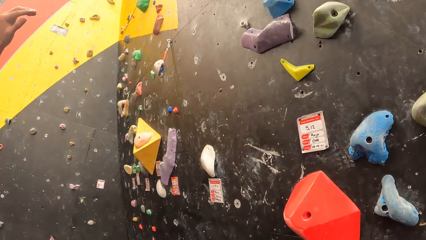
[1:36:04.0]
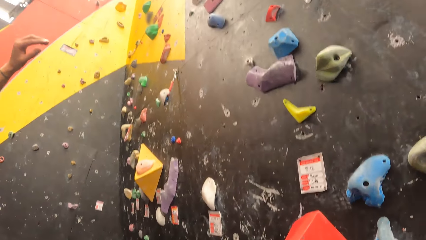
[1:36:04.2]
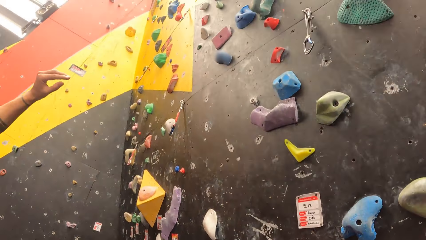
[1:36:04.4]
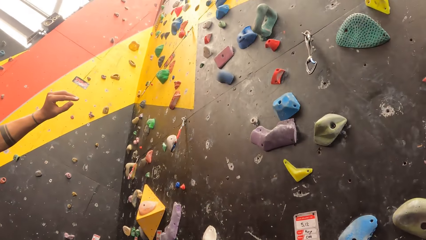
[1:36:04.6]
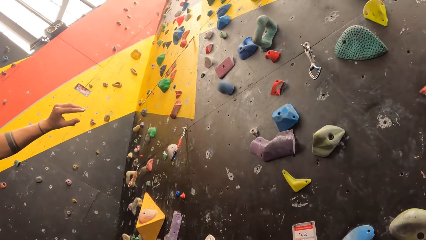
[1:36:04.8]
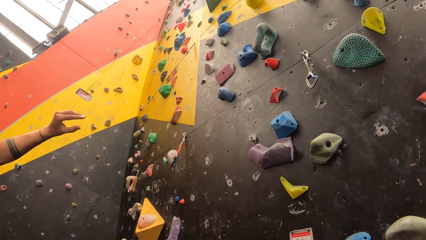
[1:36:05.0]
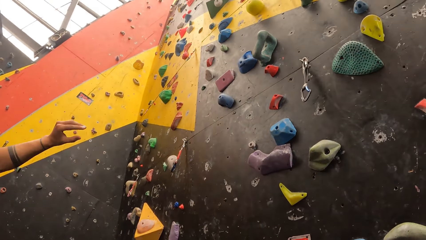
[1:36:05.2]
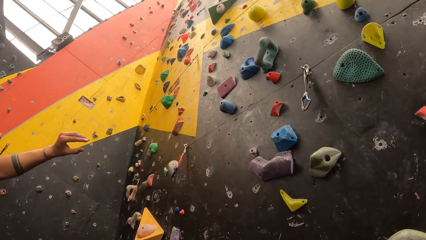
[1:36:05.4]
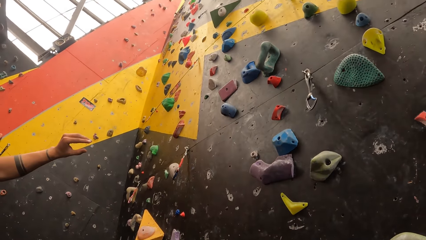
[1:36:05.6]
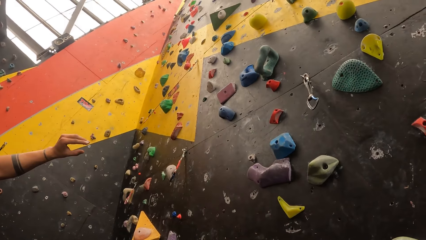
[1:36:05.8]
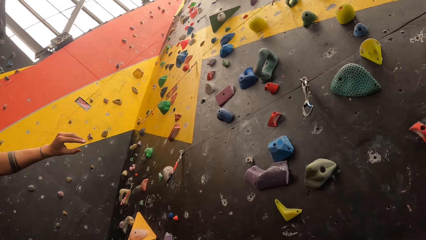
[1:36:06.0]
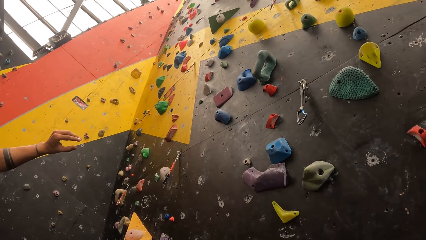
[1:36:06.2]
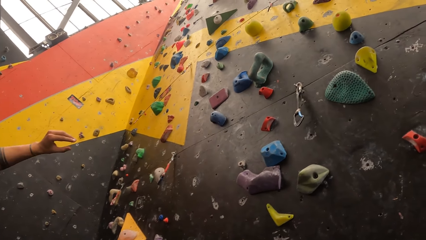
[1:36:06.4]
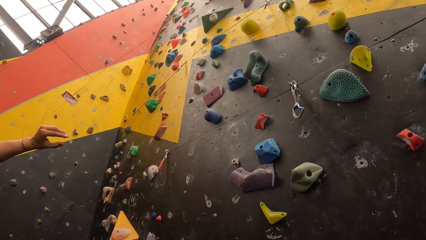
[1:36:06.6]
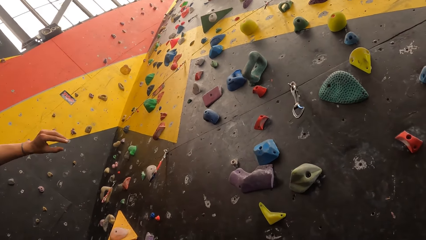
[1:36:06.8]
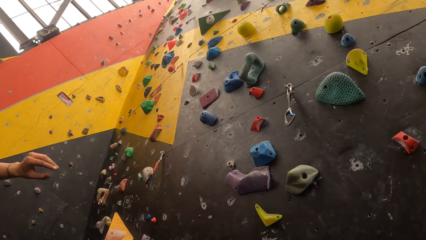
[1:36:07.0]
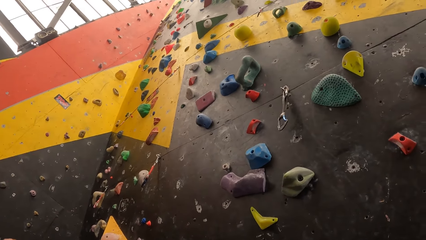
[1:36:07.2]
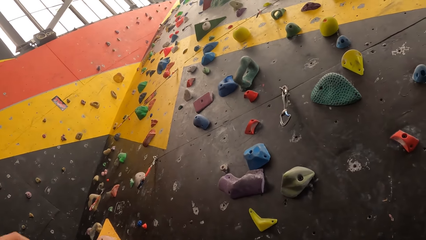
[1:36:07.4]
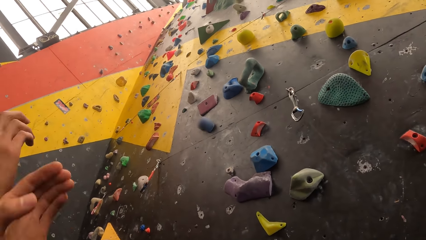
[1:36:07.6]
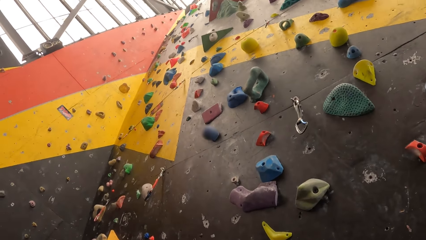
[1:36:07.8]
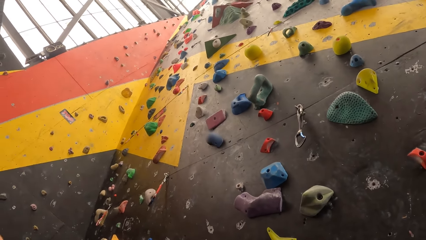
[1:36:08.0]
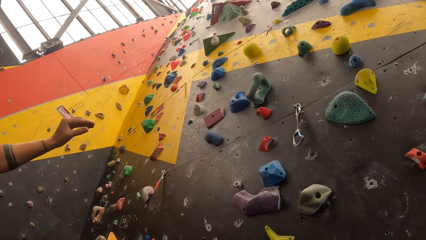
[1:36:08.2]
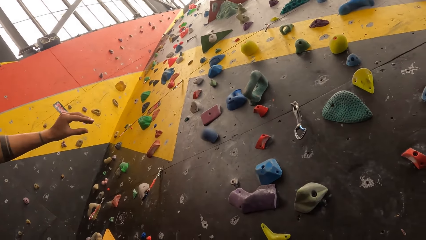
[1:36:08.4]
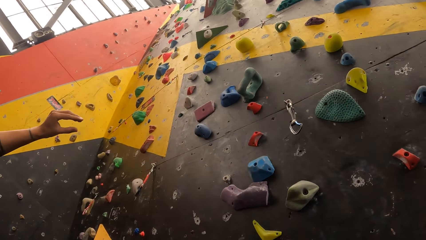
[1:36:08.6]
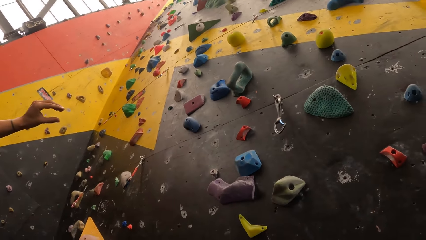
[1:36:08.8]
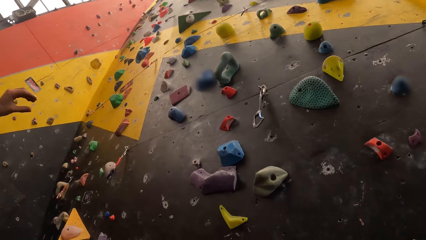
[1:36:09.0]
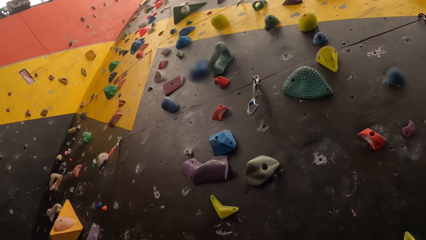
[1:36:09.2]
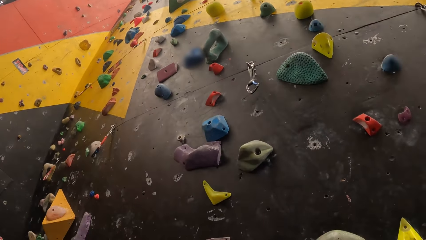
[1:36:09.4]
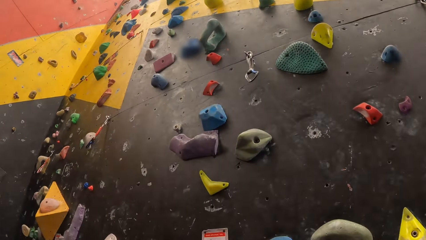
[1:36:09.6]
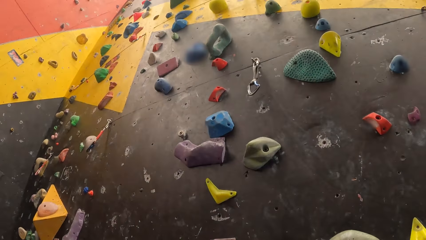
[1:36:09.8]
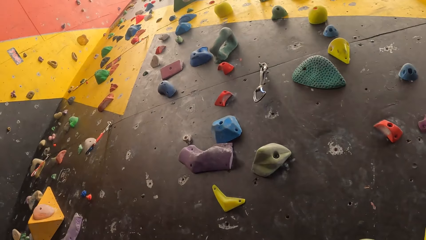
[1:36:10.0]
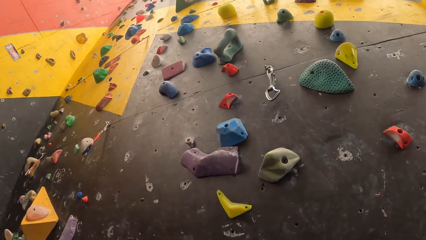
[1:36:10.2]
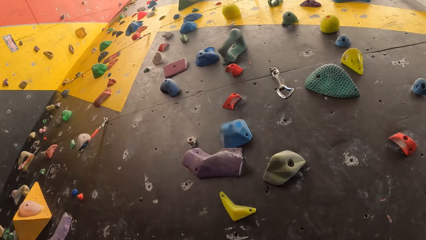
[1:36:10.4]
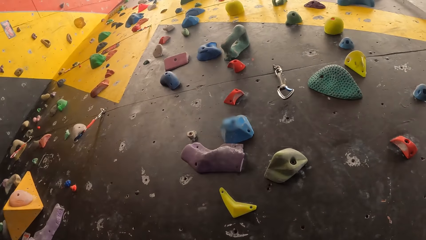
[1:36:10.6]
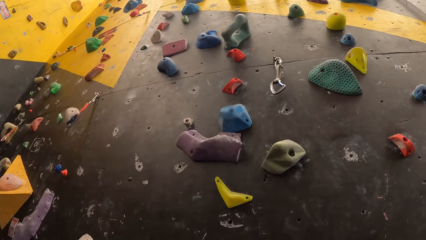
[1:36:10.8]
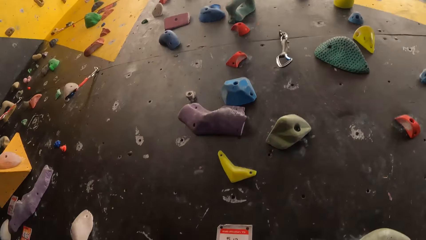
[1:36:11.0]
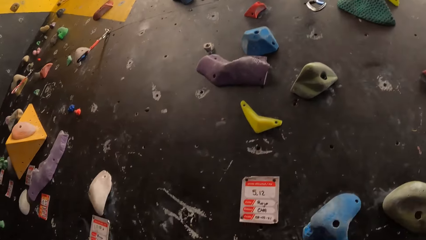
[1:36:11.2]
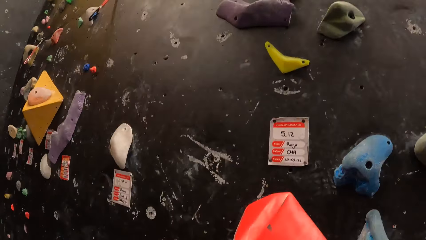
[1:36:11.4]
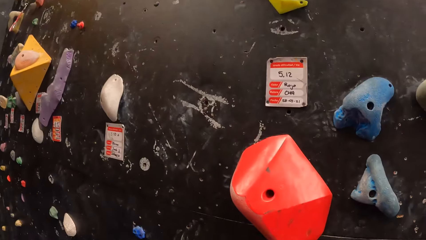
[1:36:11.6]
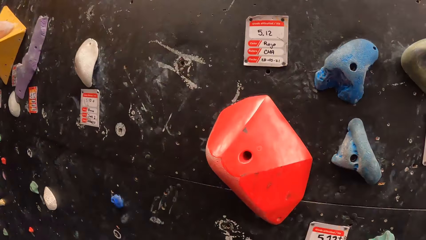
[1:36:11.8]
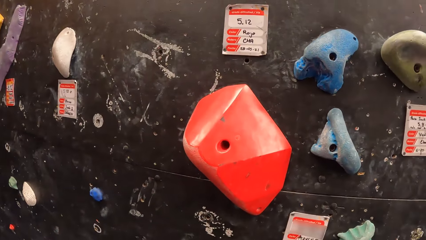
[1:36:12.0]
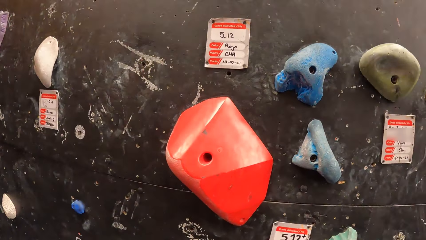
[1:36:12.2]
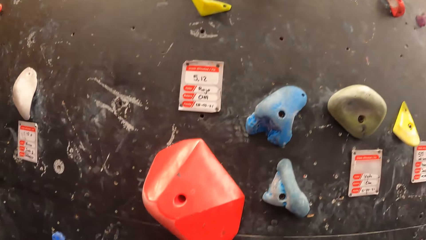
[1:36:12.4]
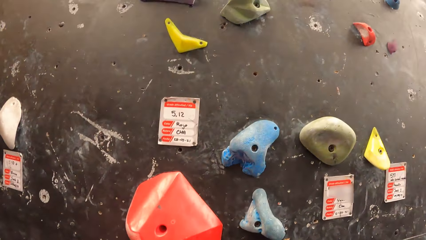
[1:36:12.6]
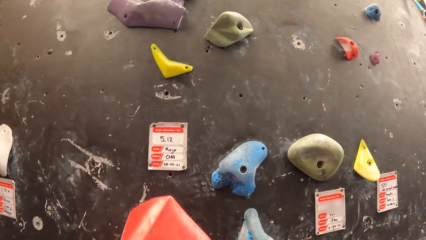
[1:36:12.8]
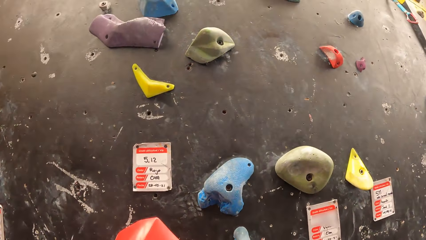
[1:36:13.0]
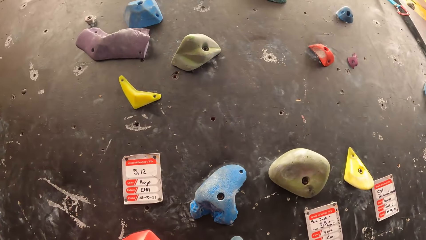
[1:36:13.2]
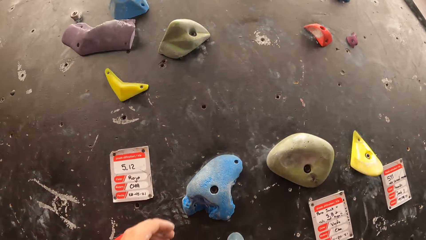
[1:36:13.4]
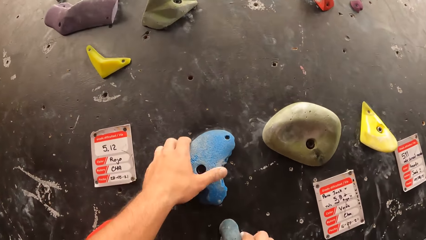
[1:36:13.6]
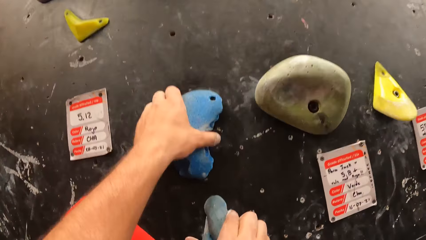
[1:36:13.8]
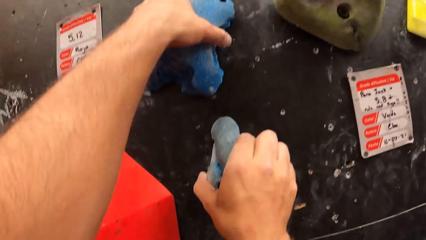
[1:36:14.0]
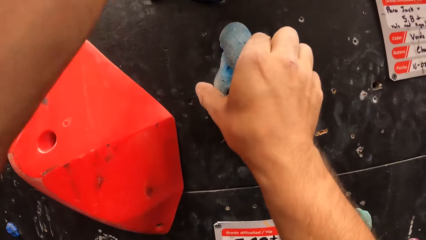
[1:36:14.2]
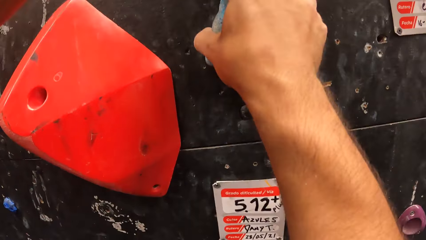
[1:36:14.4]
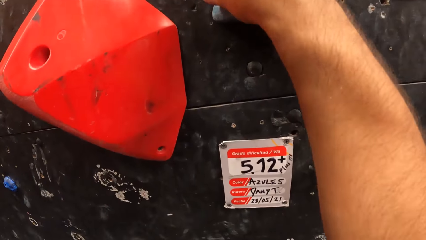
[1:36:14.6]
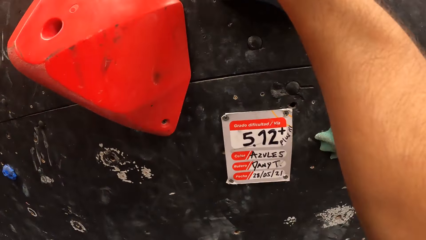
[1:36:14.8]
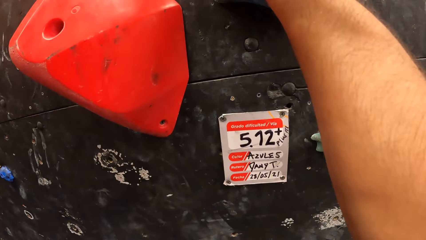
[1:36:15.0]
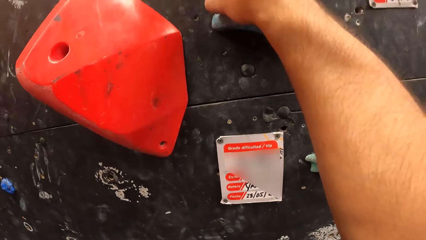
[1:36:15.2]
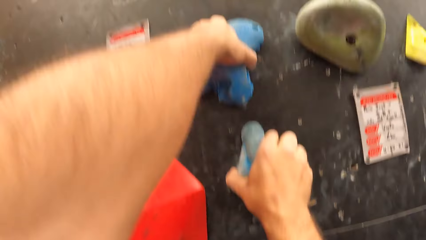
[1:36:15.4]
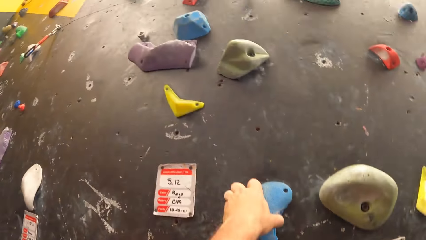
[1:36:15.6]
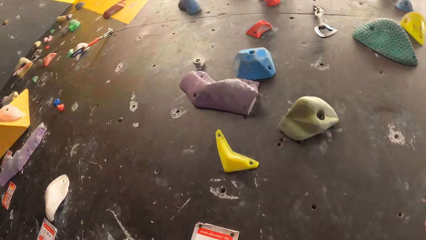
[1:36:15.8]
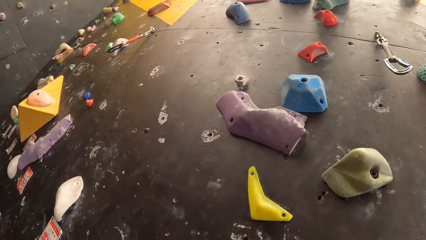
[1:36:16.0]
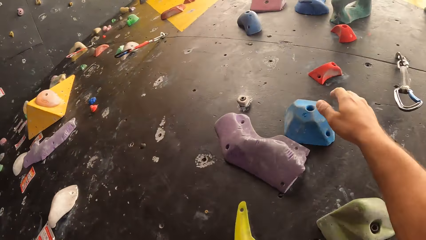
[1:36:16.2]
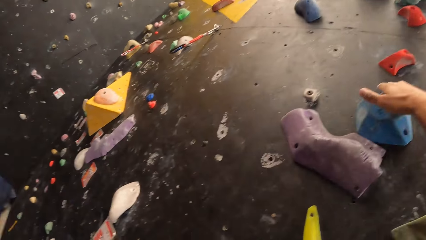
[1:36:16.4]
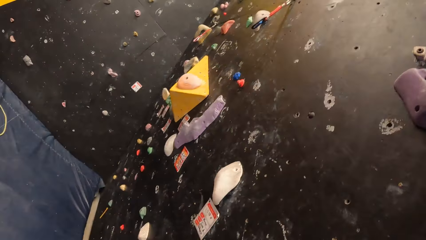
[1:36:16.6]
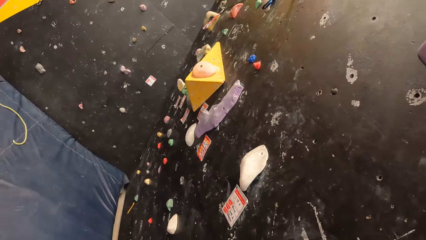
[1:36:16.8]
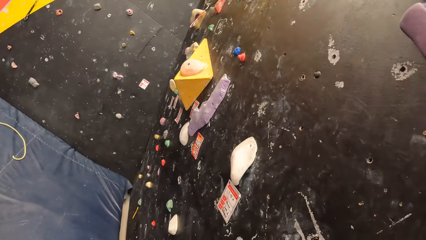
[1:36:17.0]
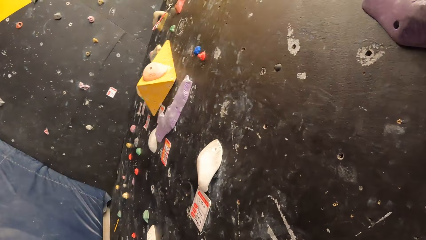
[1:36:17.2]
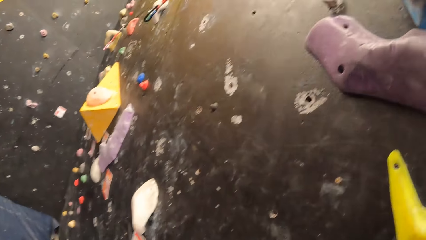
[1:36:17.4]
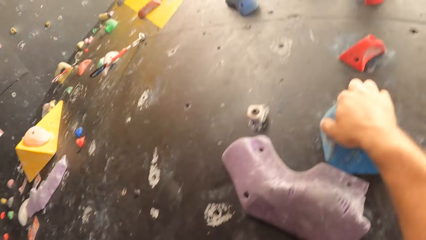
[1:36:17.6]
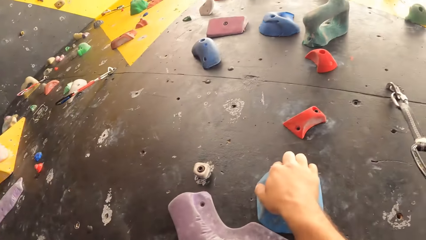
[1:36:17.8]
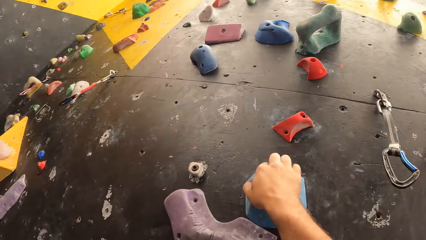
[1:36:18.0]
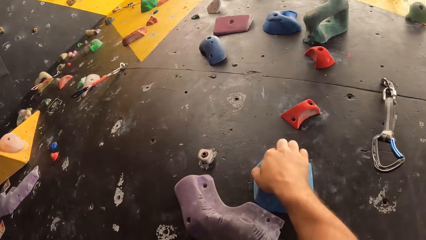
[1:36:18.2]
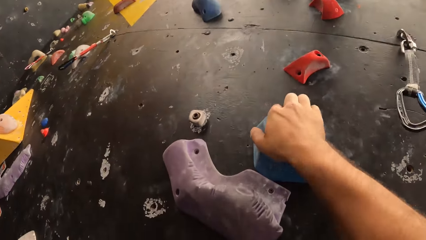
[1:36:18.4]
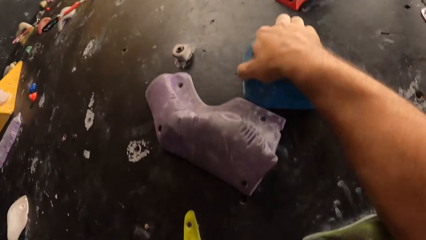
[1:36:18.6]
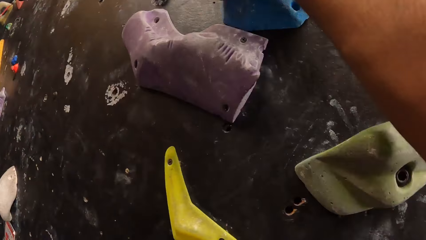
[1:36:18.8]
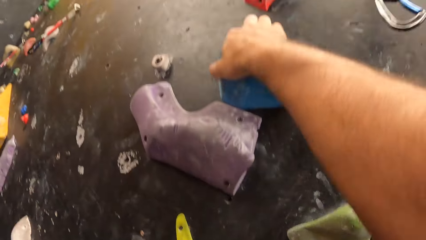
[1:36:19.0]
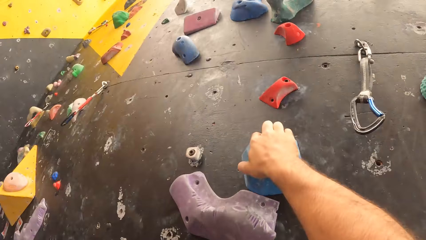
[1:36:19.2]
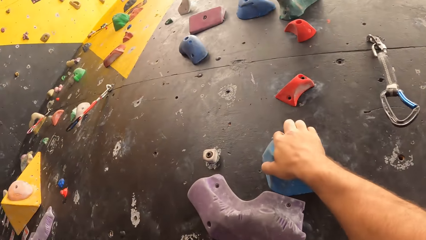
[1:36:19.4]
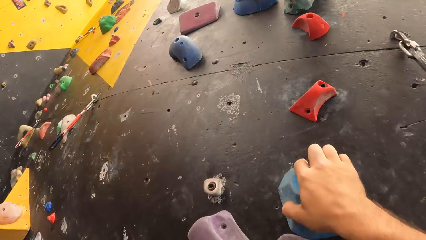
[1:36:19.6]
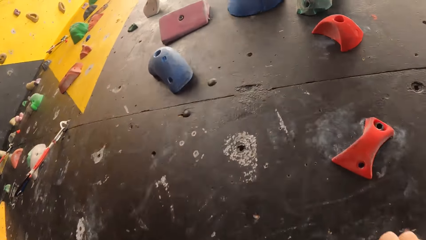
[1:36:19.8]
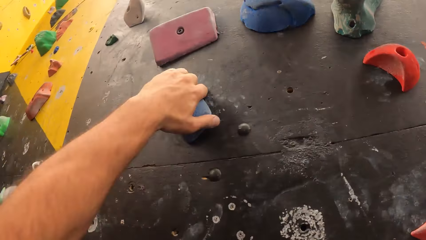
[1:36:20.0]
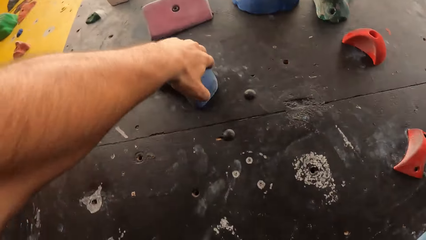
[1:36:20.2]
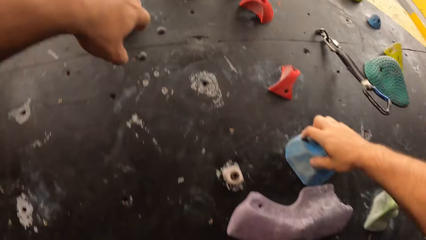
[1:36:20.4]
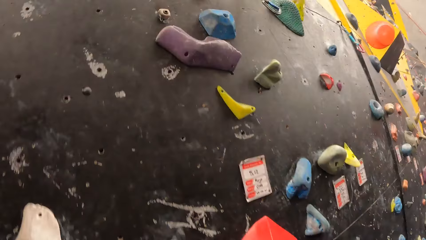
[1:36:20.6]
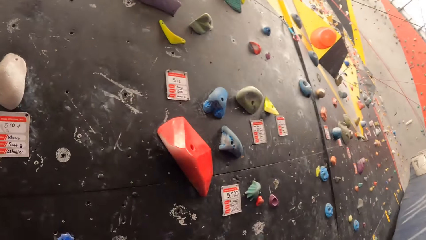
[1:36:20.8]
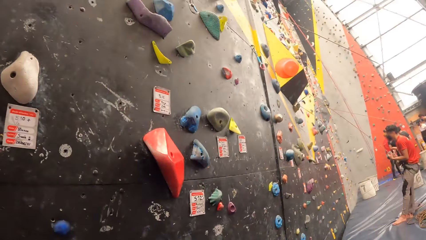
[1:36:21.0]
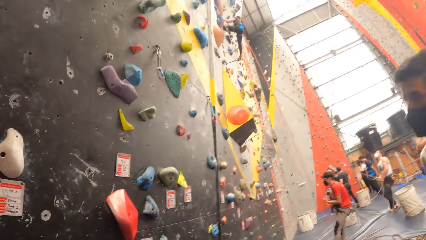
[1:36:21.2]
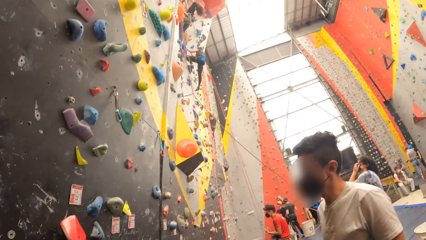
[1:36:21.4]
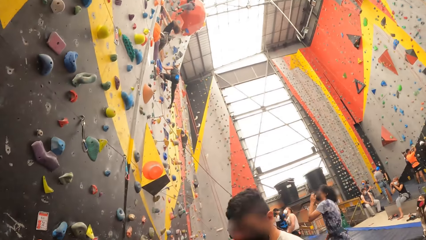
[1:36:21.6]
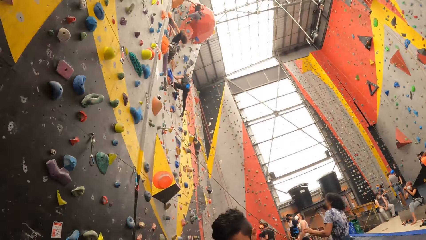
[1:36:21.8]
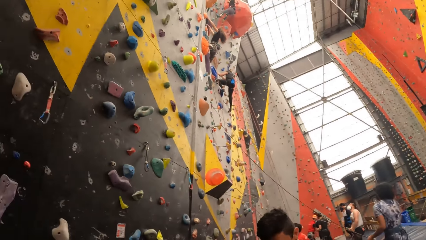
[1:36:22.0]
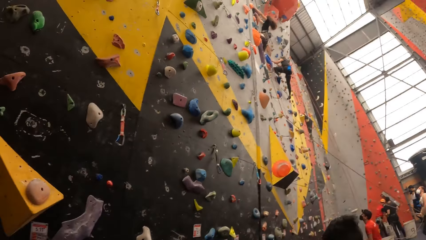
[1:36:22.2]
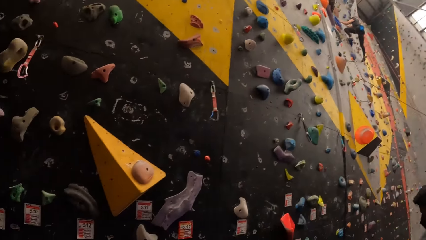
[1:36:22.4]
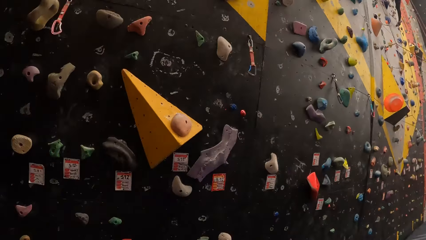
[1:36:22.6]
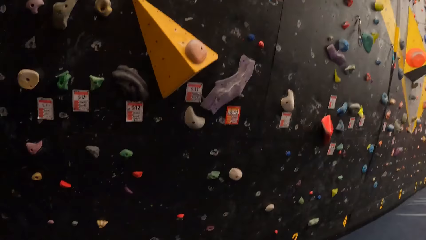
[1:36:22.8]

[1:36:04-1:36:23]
The person raises a hand. The person lowers a hand and moves hands. The camera wearer climbs up the bouldering wall. They hold on the climbing hold. They hold on the climbing hold again. They hold on the climbing hold and ascend the wall.
